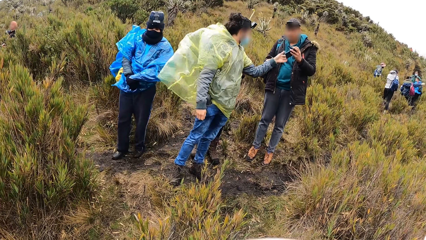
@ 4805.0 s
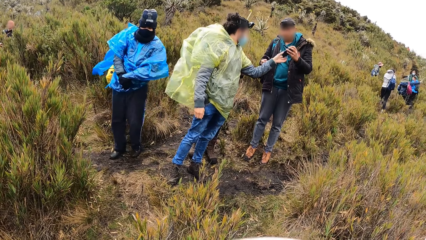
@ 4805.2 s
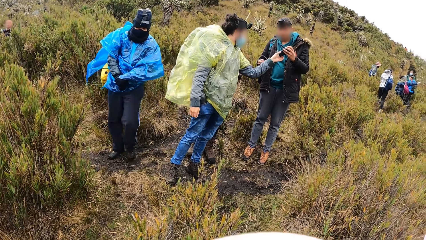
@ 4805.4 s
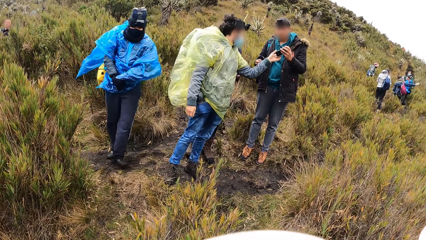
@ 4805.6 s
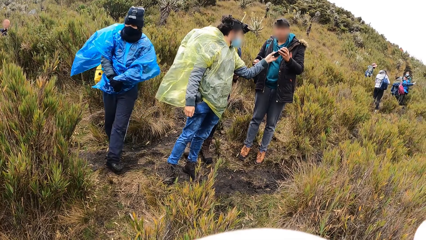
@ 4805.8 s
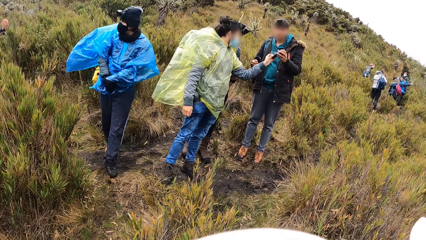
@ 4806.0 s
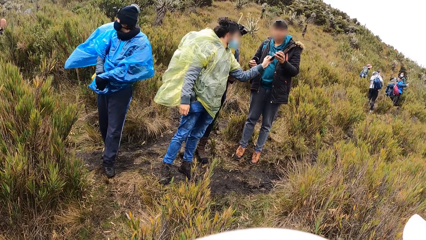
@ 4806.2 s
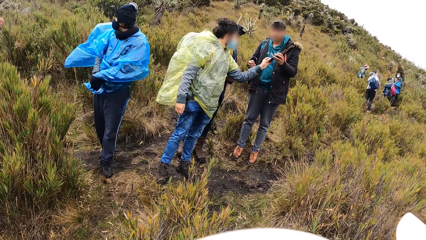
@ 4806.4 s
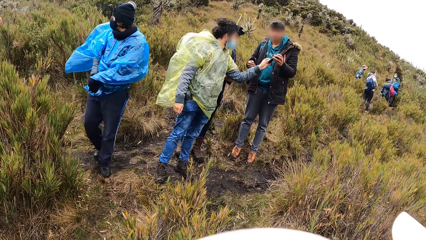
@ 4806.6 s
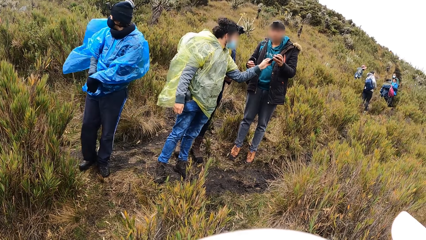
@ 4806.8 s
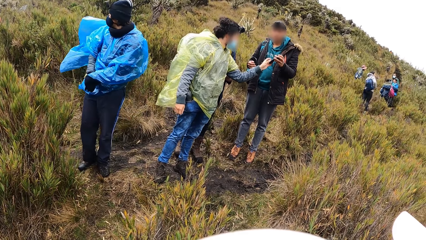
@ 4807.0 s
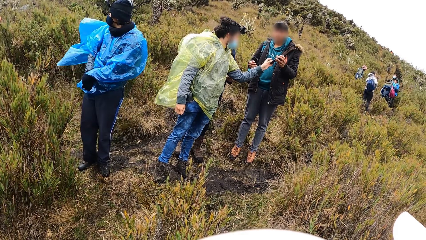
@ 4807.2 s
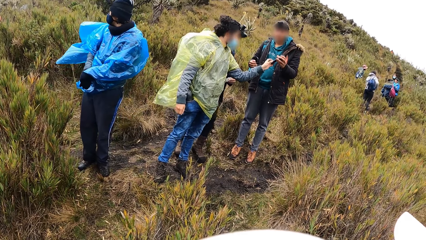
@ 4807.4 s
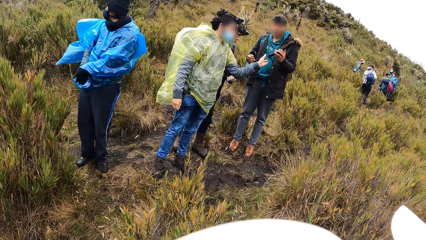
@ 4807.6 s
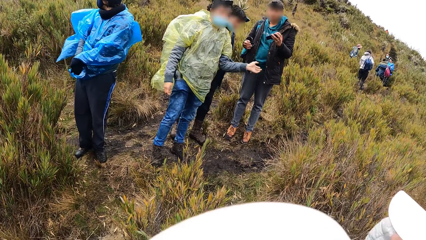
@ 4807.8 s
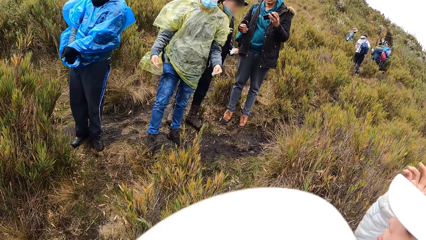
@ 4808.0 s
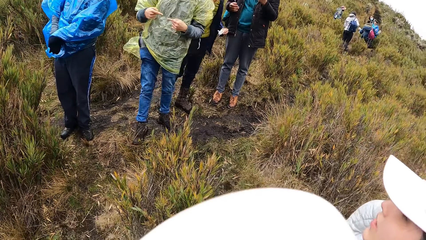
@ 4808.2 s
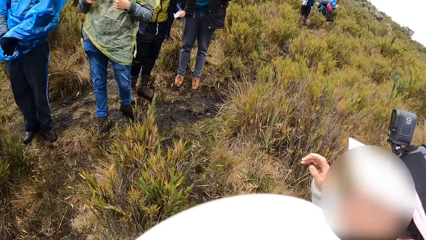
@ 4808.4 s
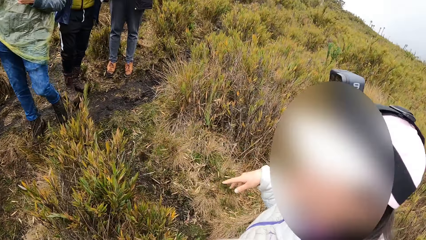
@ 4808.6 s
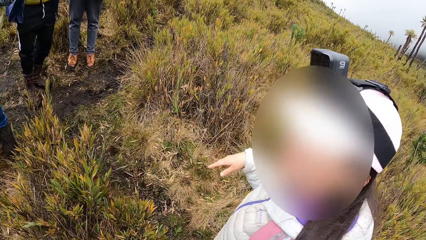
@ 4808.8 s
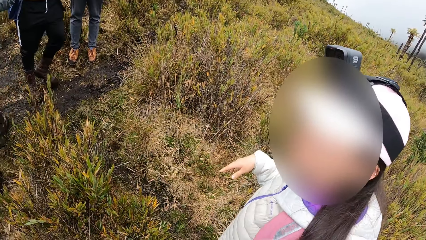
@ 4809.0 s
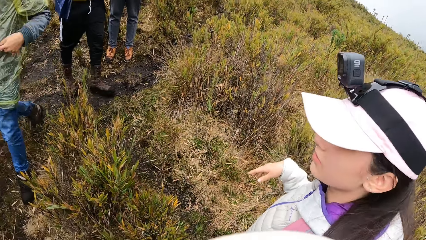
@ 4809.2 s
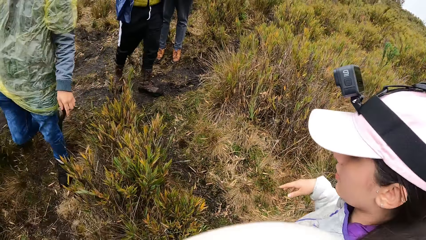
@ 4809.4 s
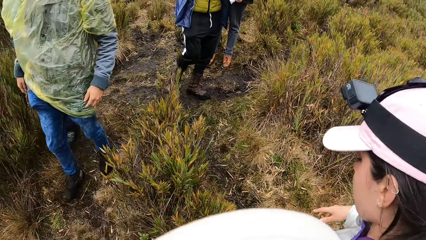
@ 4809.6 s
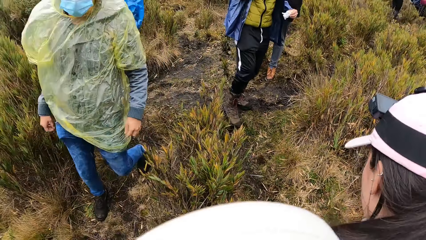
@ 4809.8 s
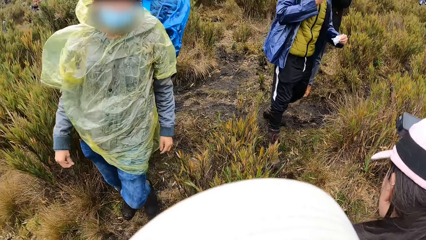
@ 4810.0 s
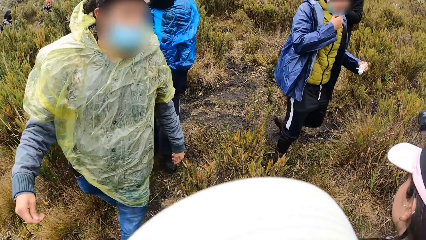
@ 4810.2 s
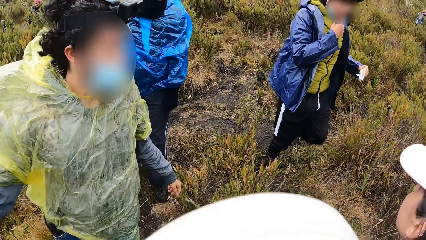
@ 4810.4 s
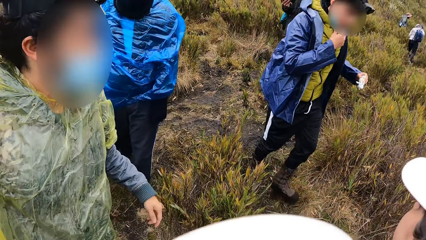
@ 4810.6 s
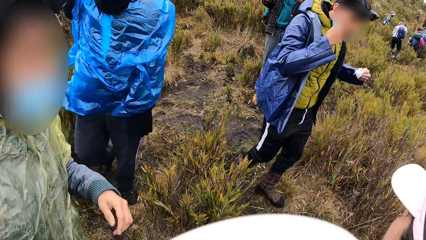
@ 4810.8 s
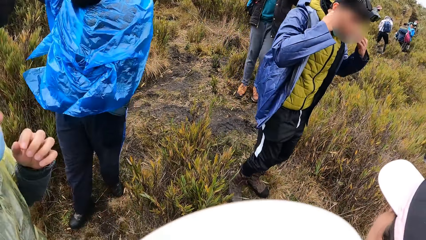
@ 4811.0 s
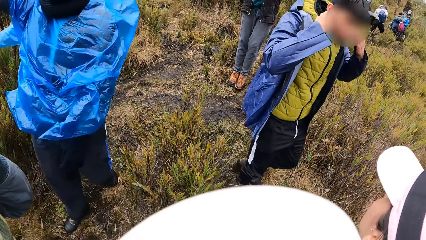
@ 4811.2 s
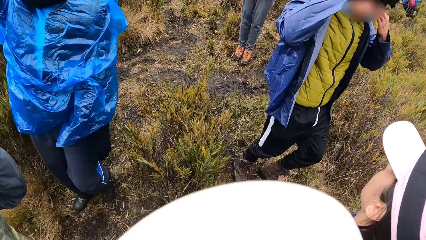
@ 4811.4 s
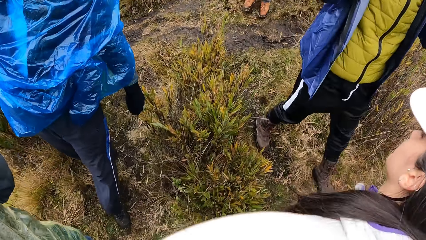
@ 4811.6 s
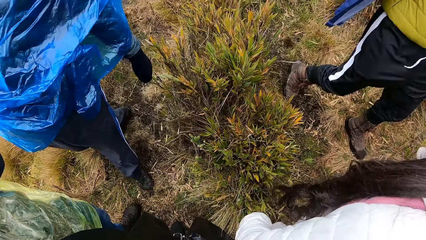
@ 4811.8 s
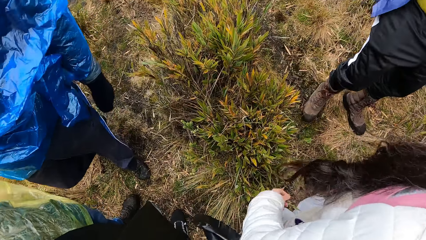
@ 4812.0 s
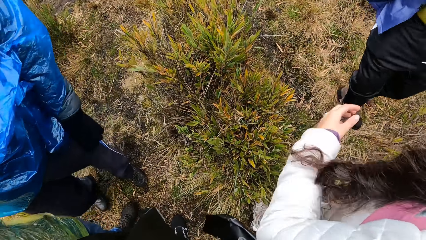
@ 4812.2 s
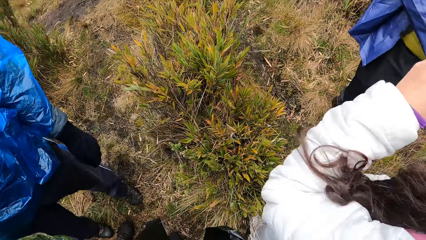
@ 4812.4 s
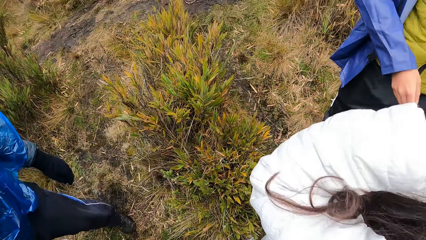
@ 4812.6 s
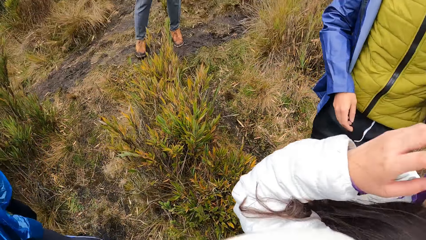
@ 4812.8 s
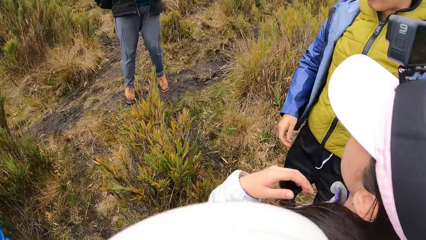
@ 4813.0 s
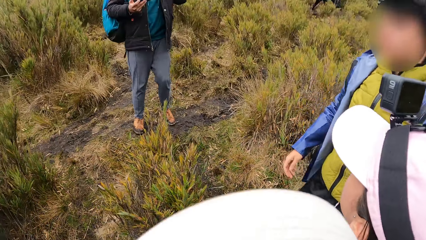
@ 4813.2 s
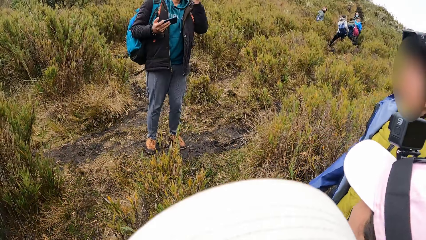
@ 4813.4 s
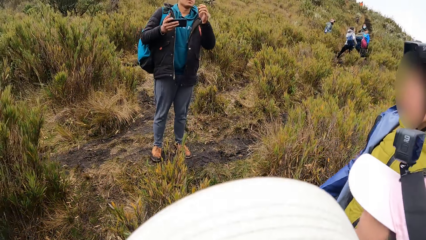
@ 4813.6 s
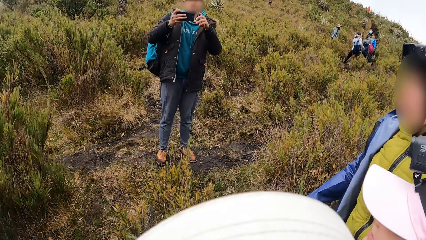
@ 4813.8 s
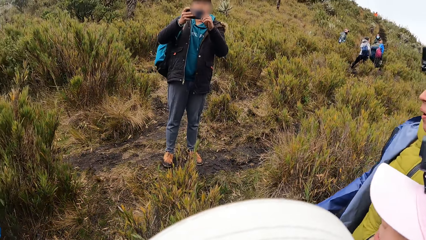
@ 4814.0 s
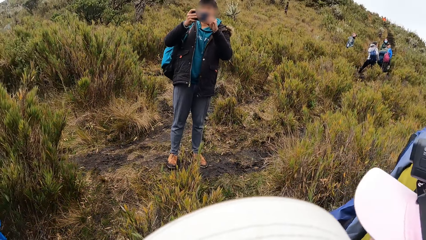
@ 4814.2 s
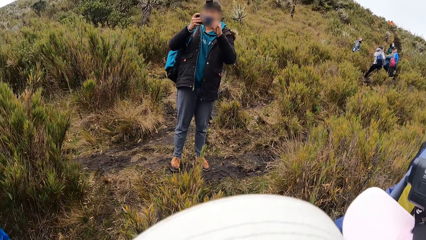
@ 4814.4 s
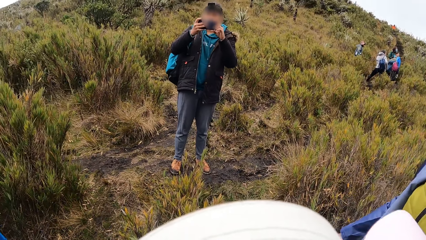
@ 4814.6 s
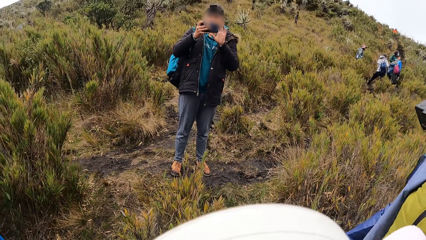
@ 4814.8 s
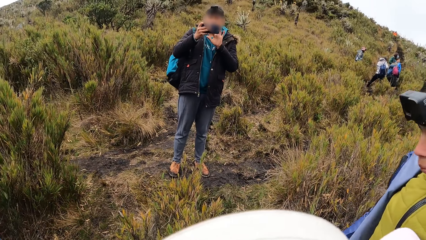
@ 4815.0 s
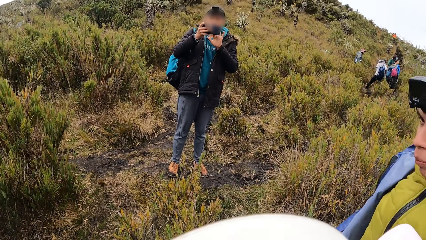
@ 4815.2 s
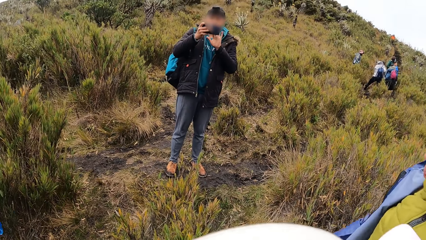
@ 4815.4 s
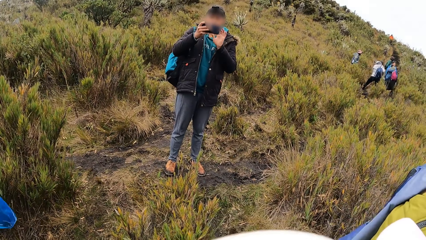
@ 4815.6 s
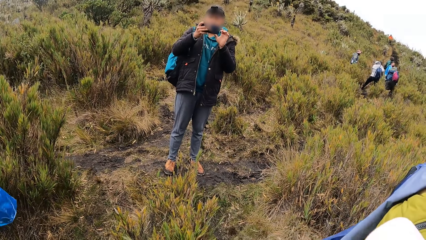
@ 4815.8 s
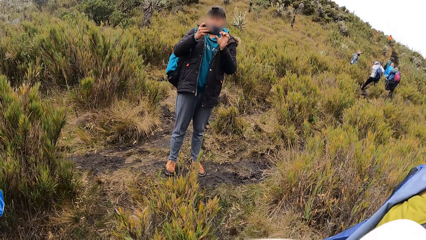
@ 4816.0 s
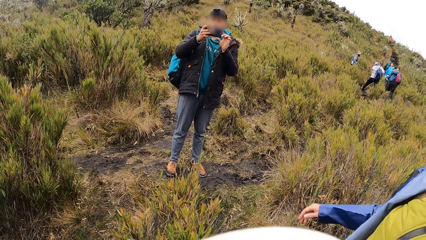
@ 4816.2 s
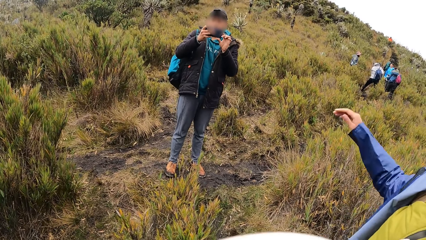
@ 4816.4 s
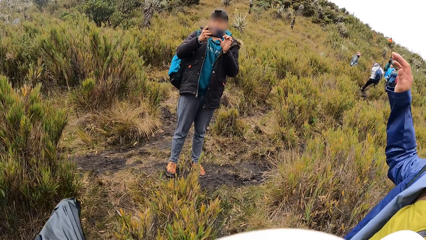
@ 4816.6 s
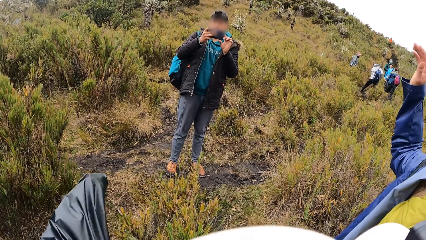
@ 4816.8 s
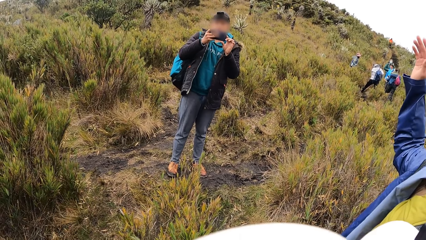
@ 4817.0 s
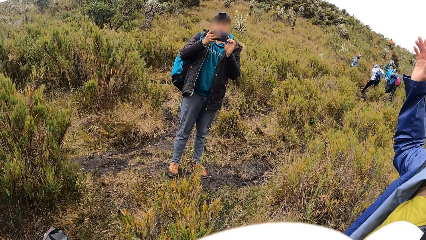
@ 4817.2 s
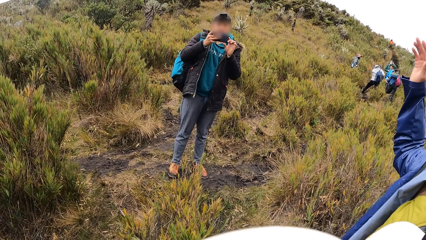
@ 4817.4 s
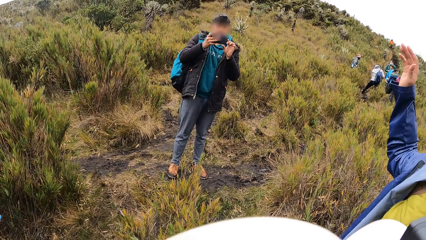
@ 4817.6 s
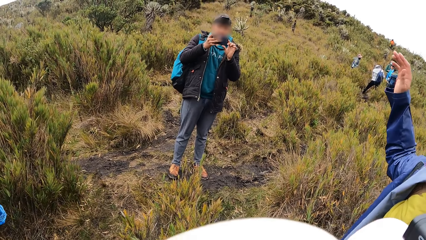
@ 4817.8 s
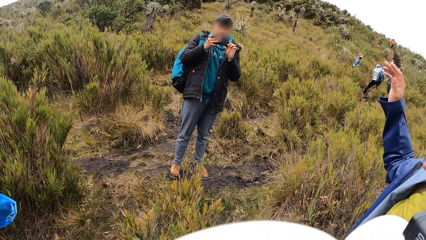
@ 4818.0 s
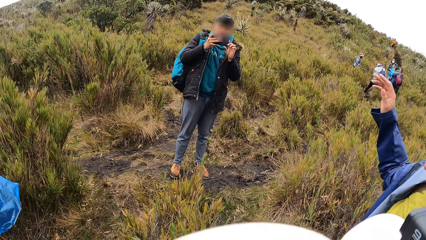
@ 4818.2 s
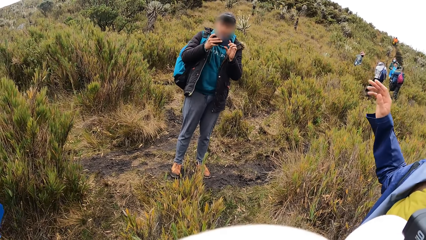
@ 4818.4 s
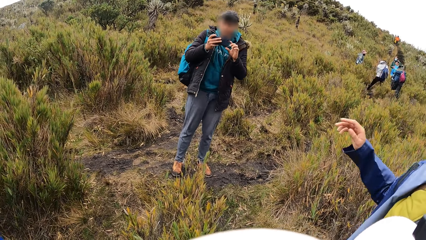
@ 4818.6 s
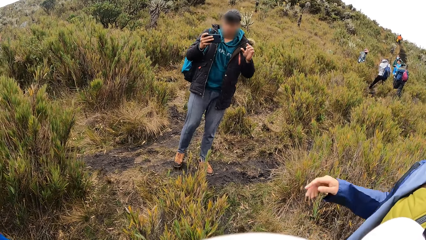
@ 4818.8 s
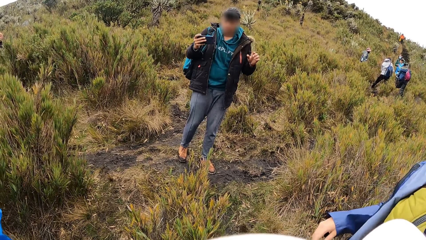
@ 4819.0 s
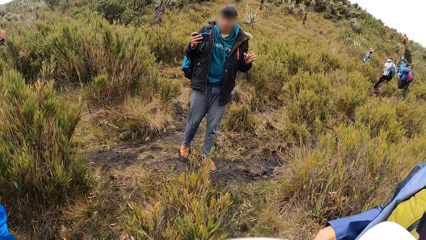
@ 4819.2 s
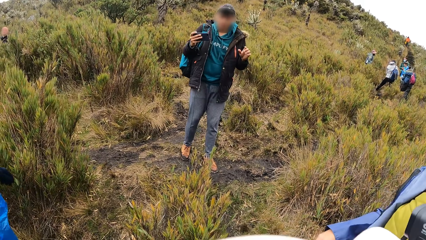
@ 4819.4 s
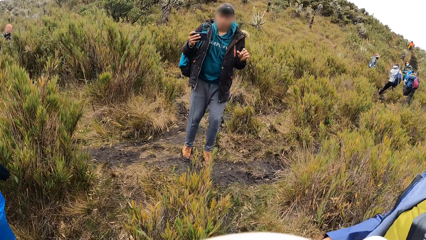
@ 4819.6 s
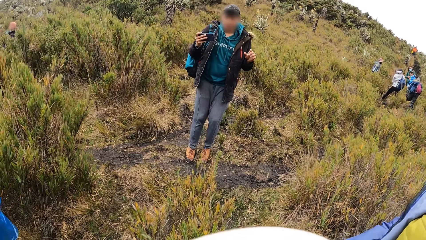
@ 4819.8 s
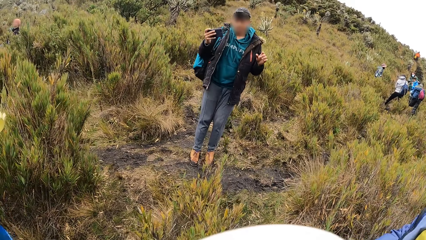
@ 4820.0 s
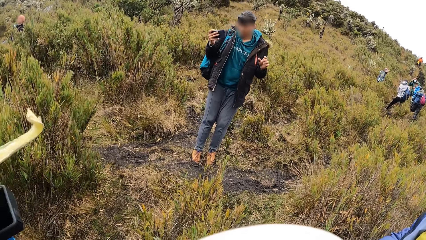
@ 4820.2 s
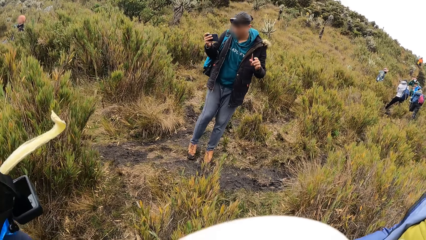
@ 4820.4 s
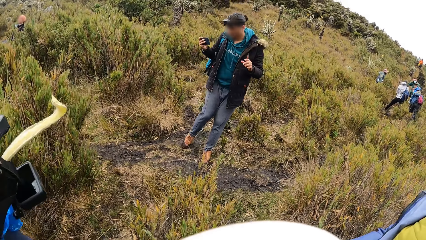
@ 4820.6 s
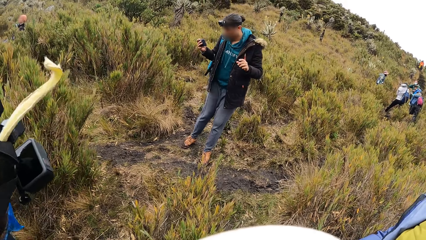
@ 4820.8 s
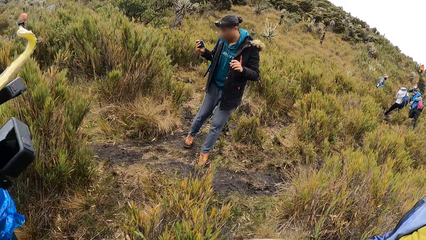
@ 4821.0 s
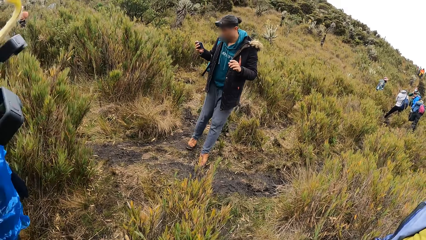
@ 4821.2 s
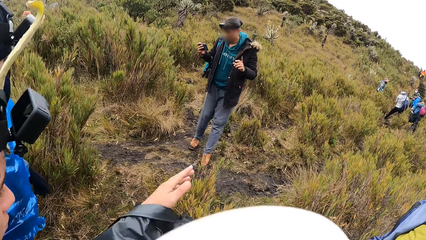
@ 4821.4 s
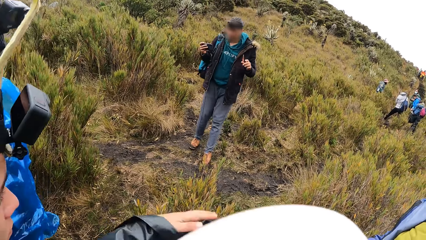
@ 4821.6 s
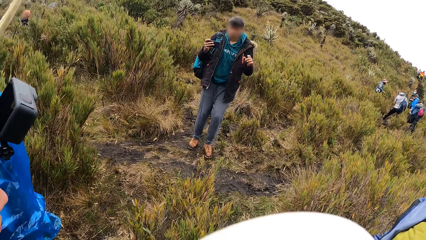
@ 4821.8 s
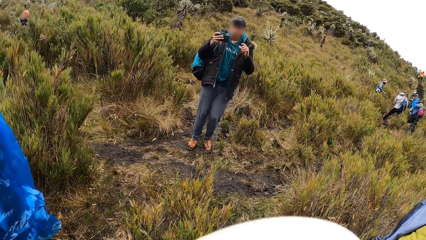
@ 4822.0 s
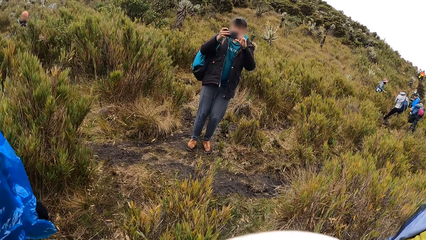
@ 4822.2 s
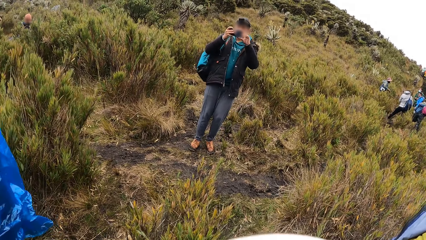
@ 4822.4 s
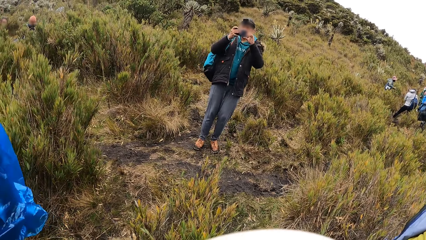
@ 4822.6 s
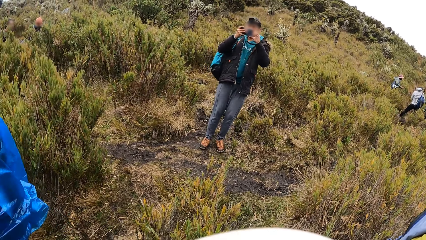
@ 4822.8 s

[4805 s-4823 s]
The woman shows a man something on the phone. The woman operates the phone with her left hand. The man takes a picture of the camera wearer with a group of people with the phone in his hands. The man moves backwards.
